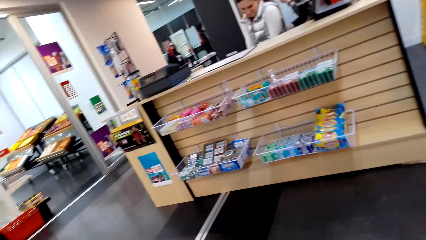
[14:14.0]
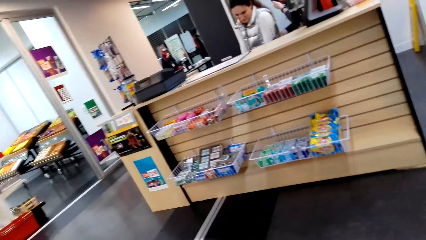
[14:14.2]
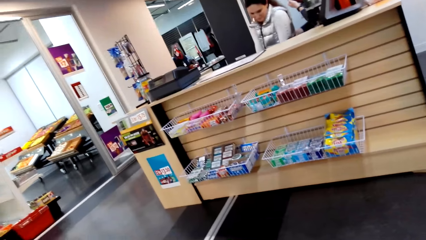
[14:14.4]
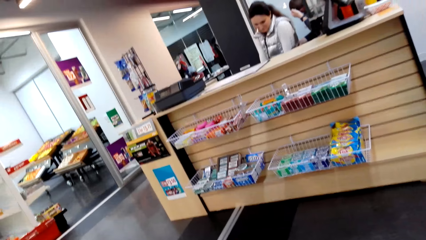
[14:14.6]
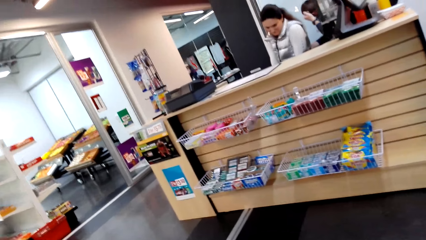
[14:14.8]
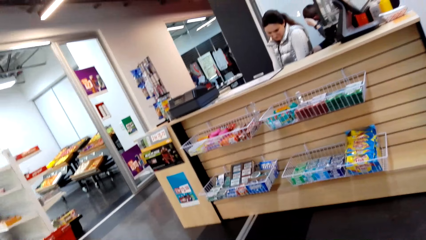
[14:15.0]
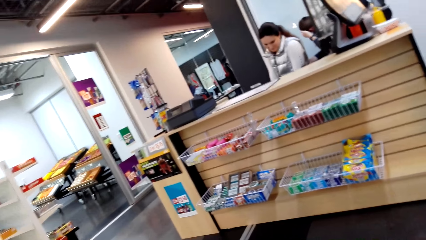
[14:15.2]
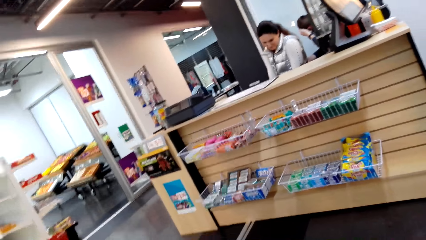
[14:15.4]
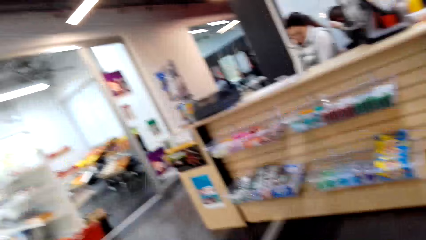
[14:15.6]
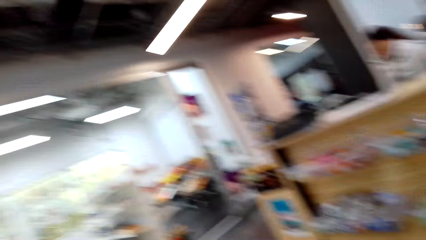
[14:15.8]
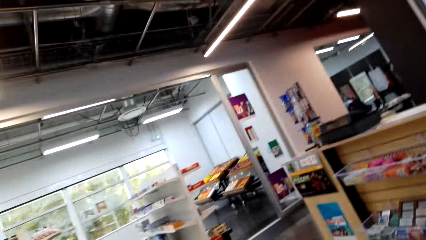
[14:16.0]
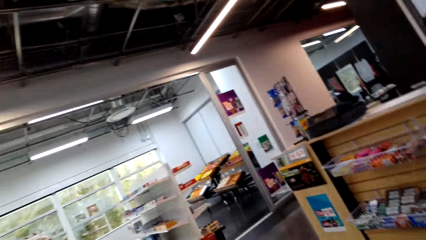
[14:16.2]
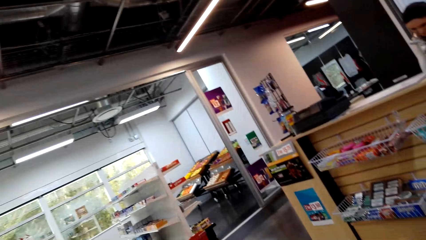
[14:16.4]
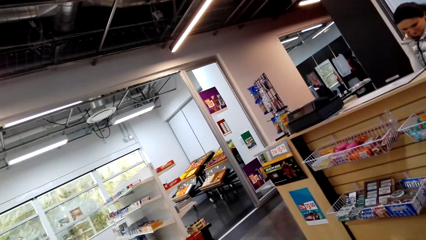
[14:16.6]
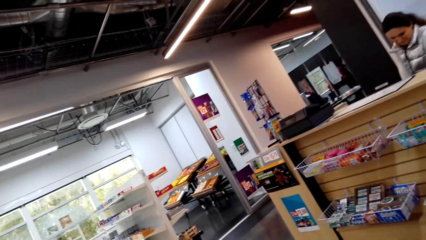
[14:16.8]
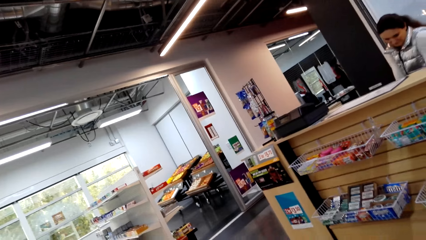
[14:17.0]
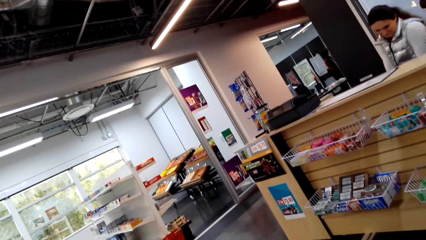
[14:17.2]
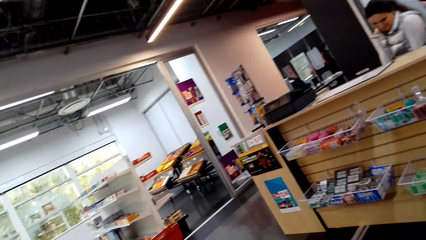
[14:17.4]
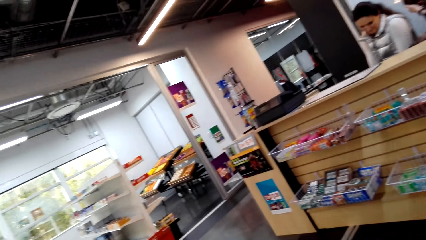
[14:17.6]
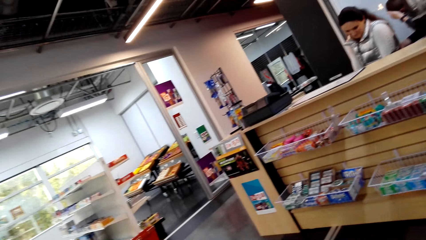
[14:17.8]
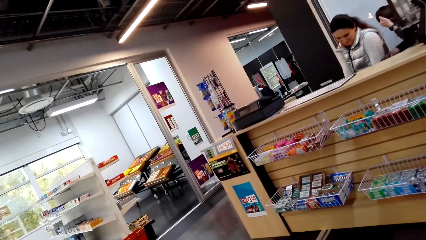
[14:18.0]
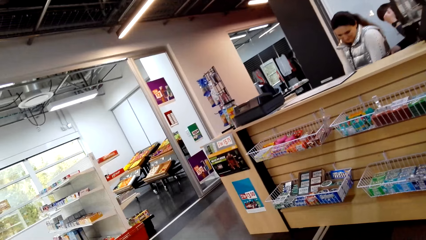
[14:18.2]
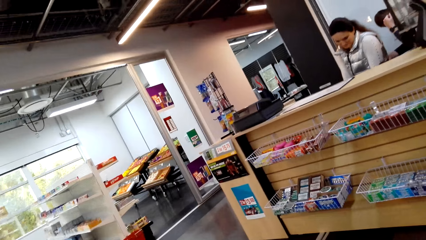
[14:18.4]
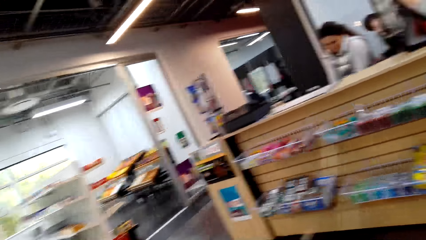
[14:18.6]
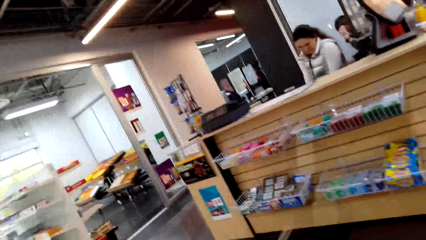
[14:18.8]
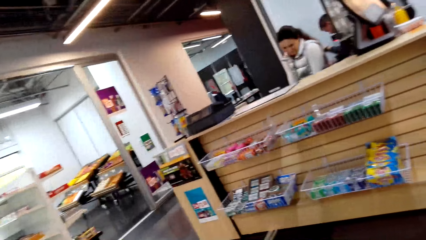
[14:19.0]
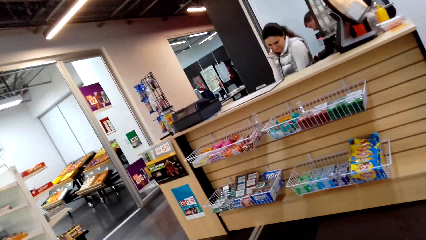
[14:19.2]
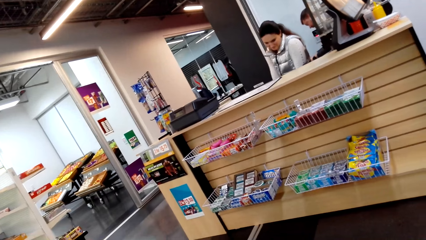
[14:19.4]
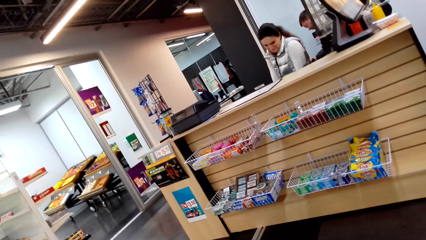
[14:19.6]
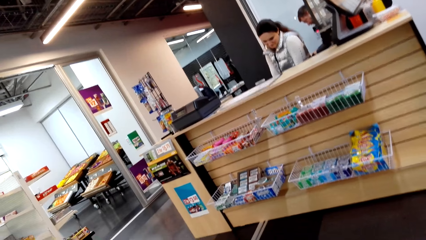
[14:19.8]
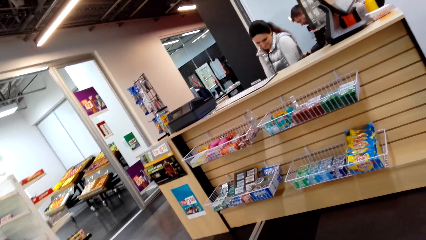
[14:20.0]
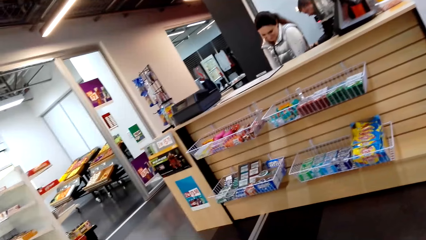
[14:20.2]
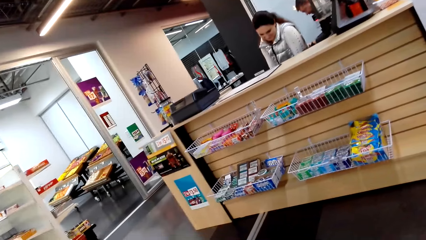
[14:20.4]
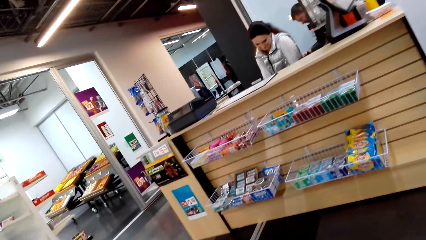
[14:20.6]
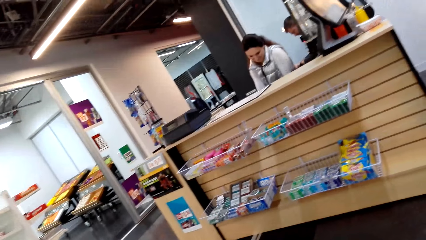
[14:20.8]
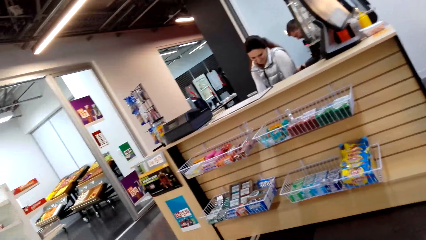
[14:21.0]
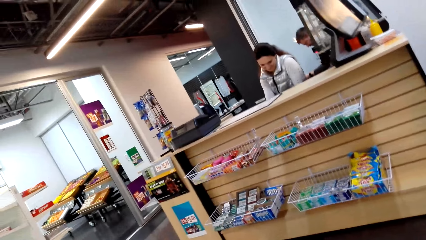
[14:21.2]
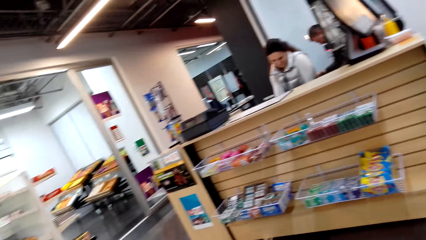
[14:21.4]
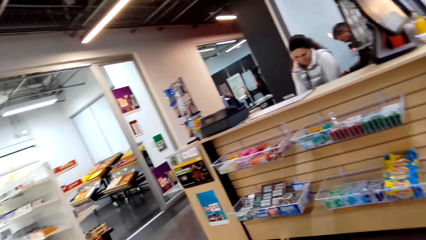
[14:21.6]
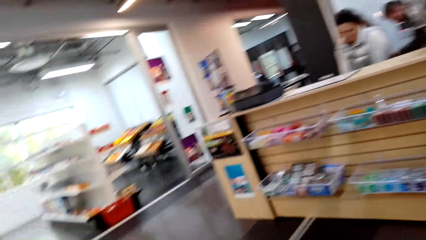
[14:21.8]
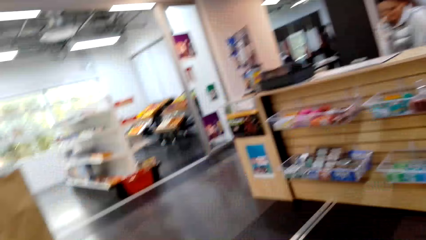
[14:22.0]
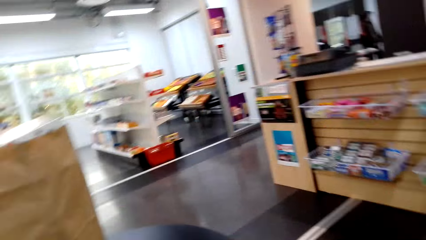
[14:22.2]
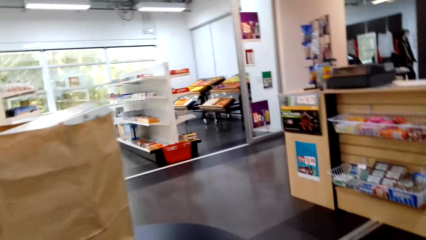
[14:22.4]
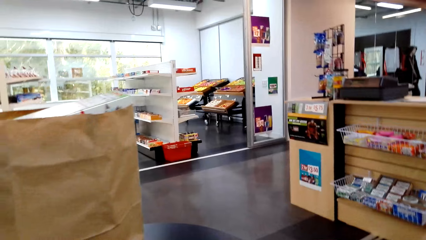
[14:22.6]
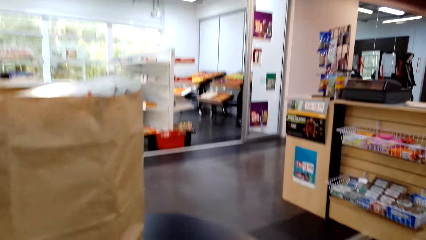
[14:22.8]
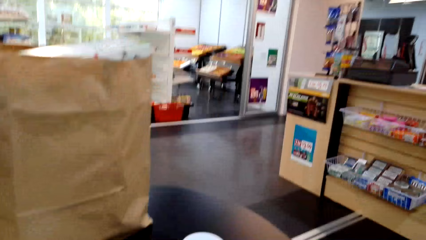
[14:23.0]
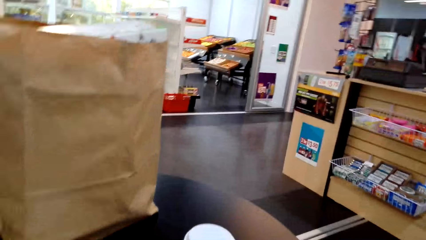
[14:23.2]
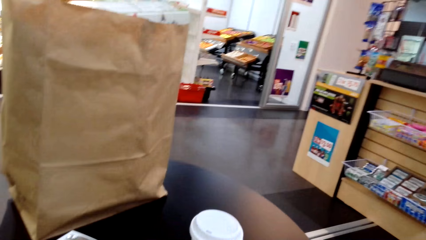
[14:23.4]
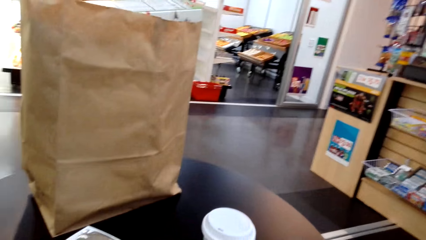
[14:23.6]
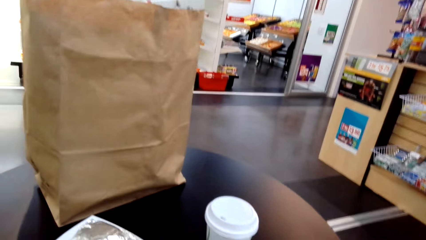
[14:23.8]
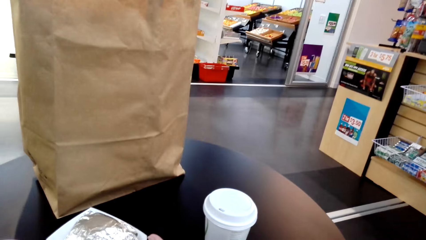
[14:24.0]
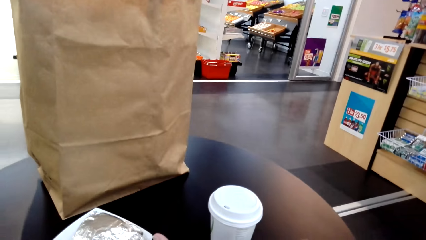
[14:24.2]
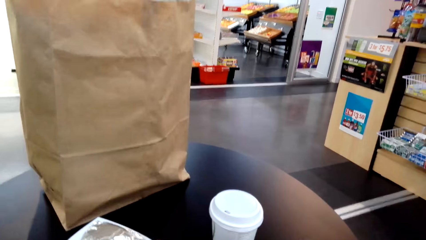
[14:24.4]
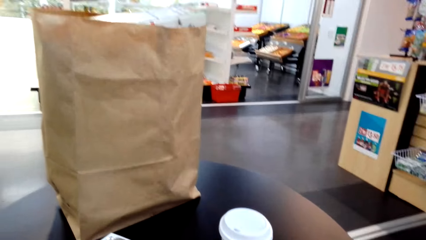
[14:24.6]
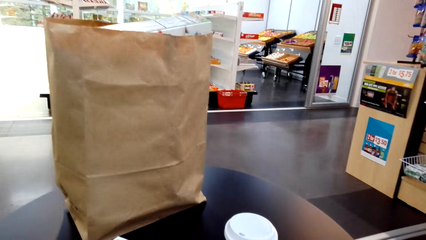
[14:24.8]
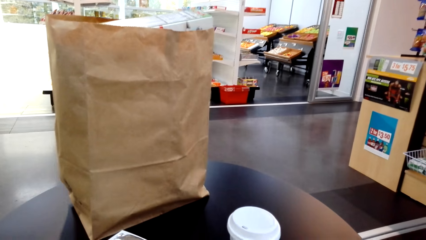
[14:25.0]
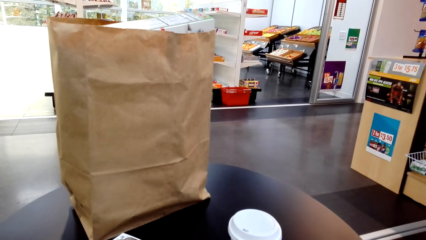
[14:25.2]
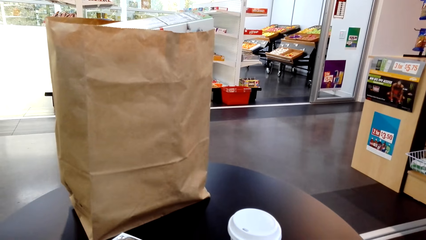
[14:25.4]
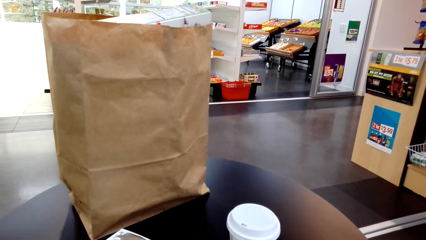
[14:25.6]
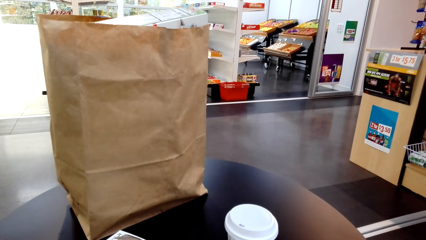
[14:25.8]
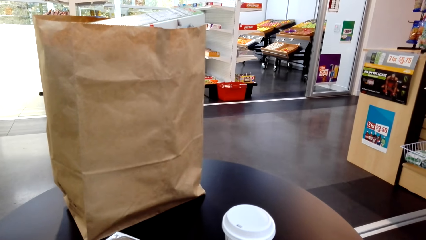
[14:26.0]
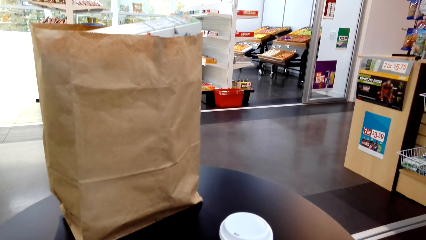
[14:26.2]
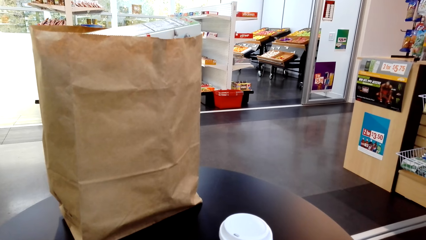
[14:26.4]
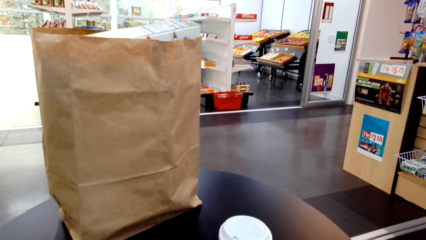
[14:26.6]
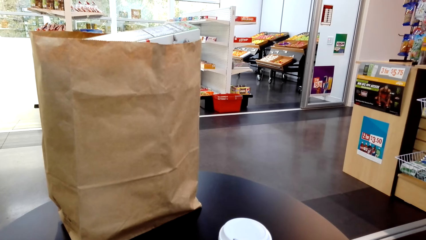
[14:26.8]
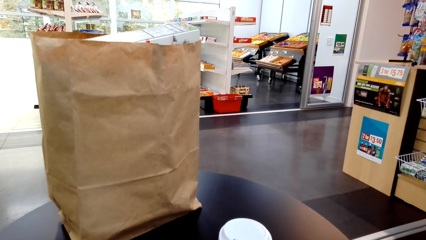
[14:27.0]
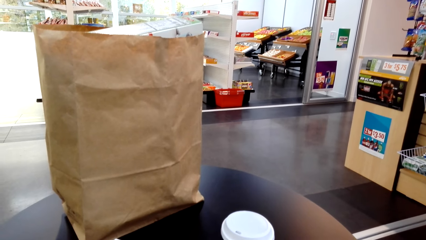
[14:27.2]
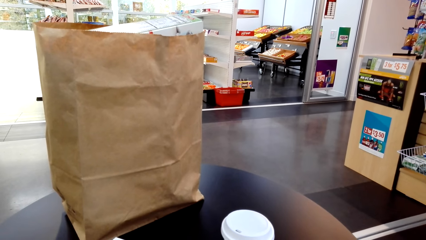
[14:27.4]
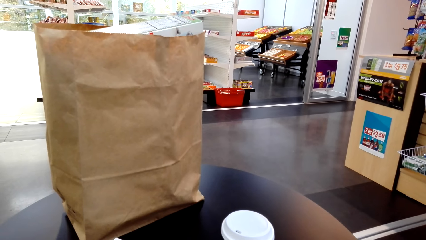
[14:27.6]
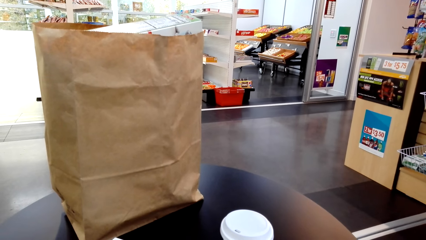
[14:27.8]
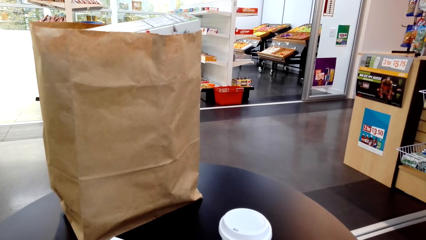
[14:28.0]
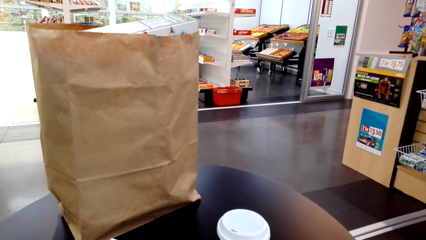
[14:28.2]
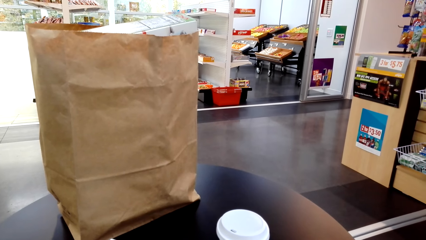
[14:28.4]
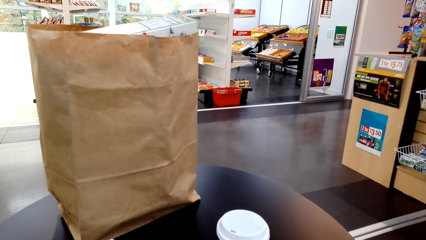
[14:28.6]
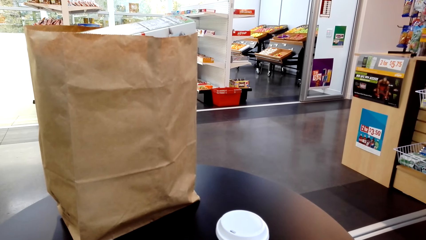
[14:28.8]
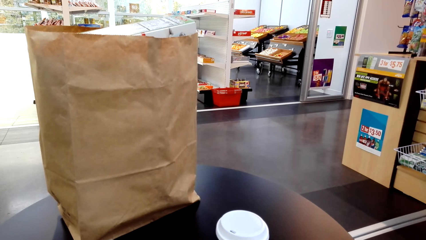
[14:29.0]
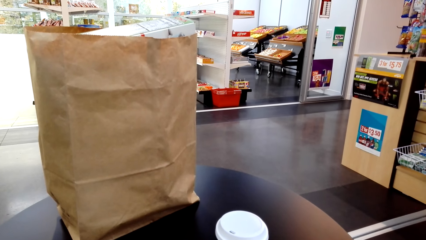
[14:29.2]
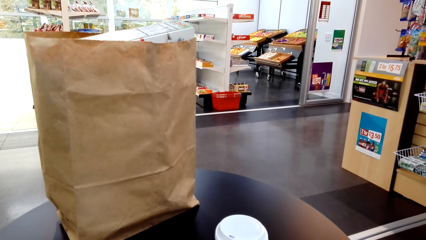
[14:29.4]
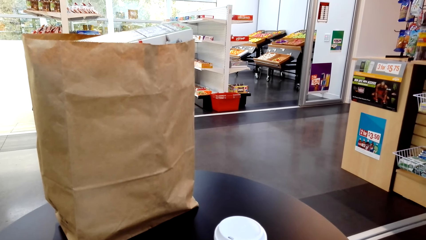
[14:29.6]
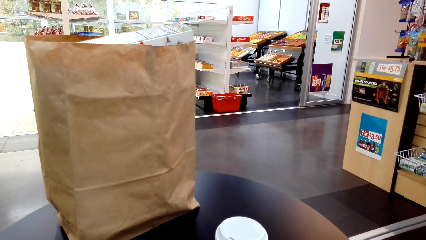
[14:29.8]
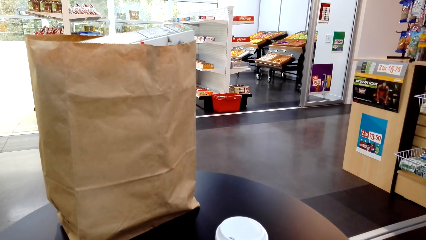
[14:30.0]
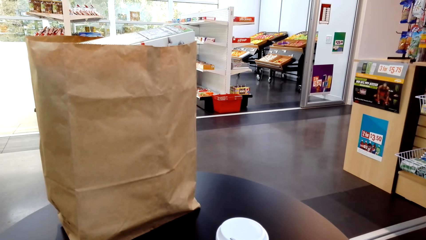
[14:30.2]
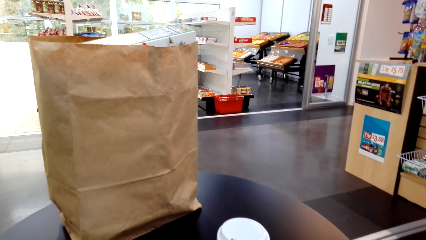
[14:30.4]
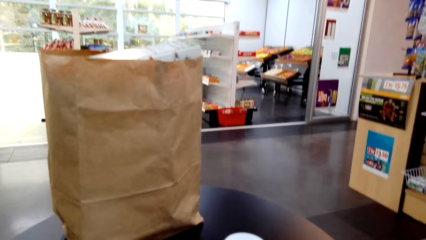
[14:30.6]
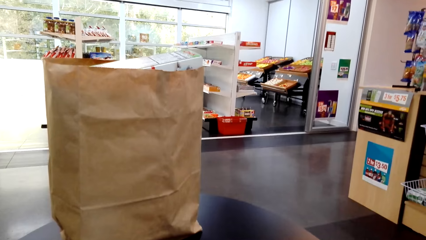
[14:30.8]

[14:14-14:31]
A man holds his head. The man touches the hair. The camera wearer looks around. They do something. They look at the paper bag.
